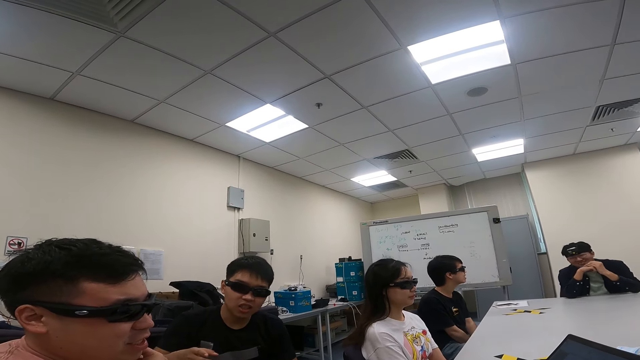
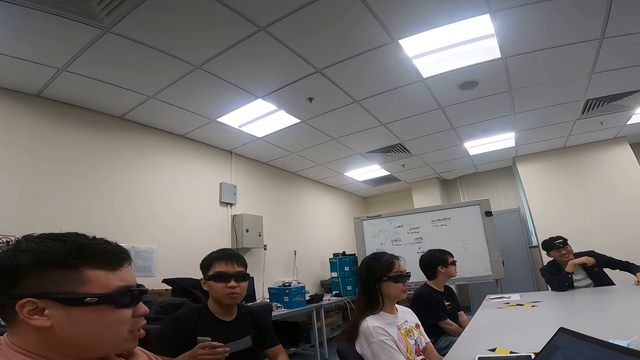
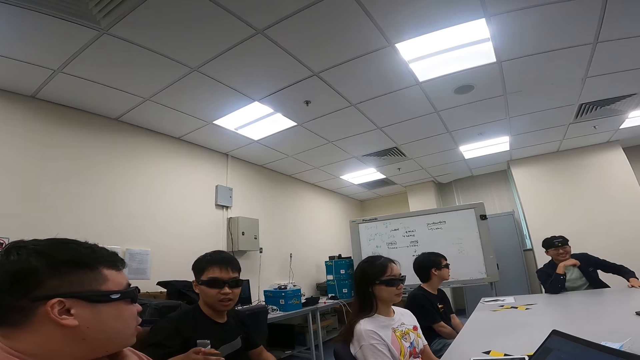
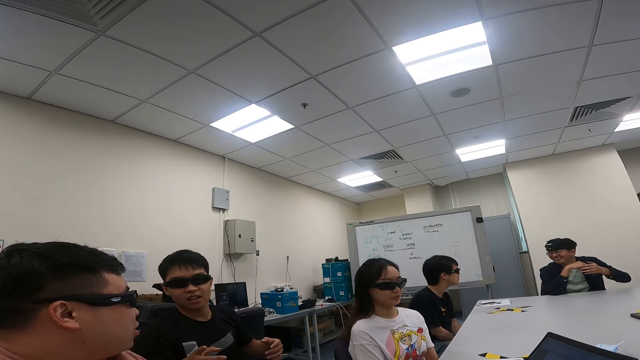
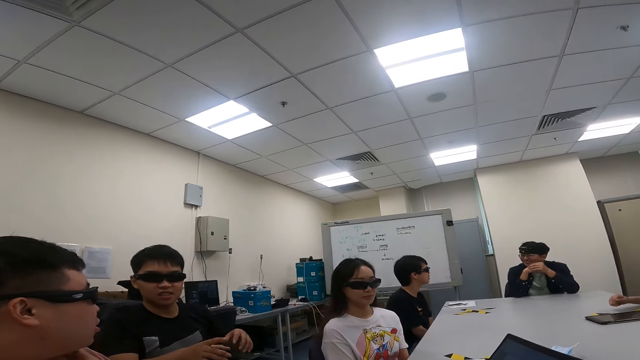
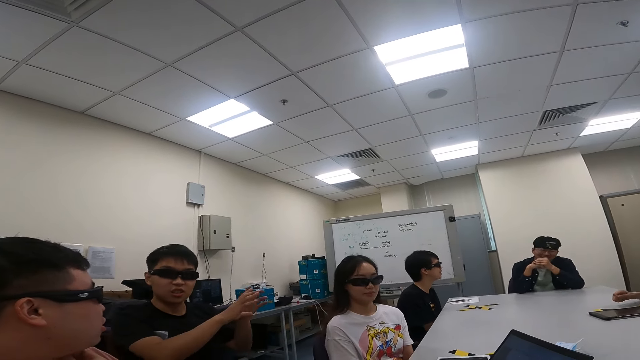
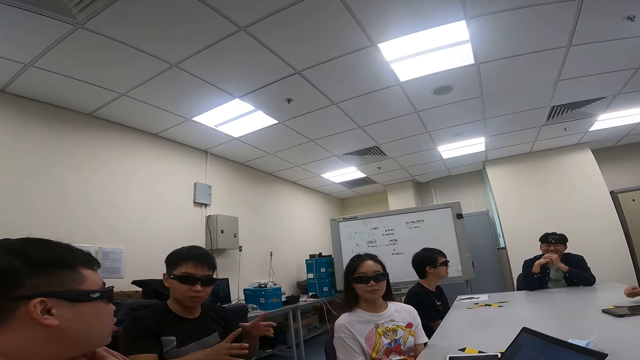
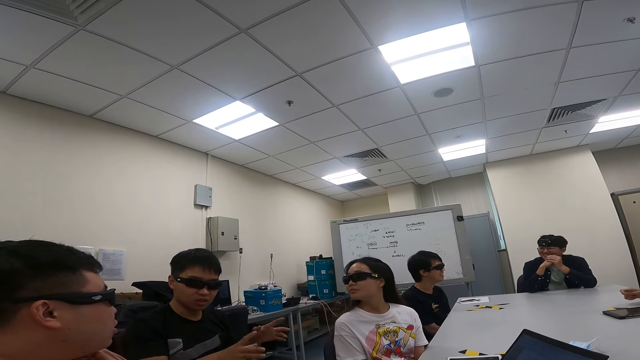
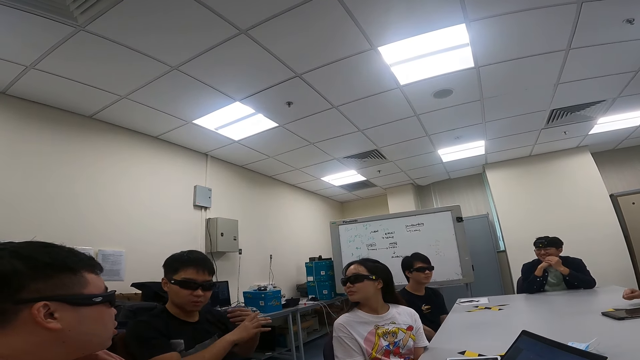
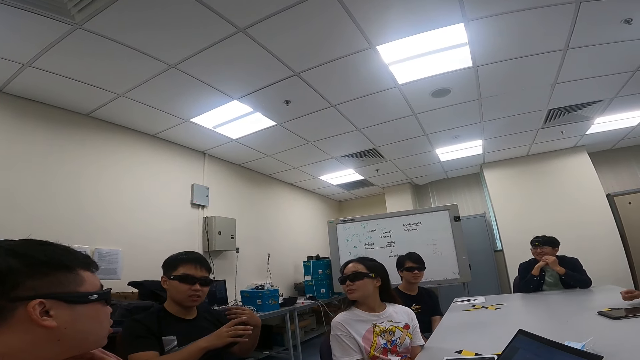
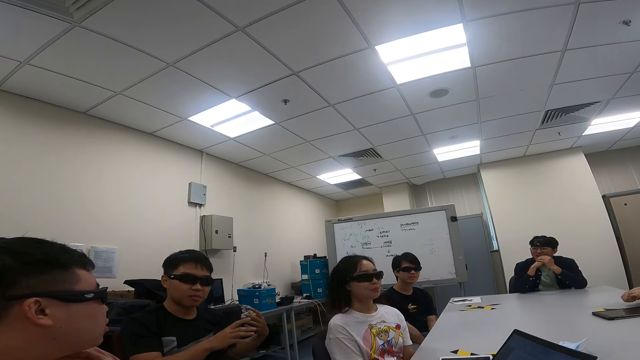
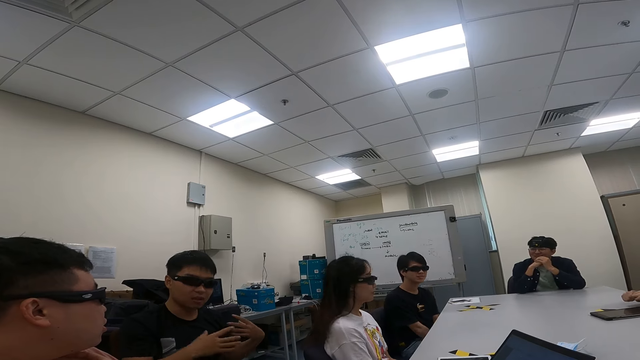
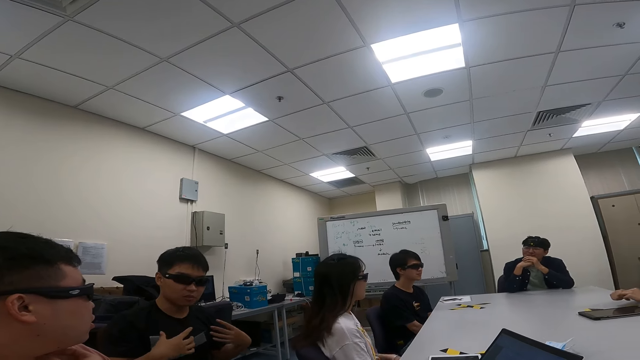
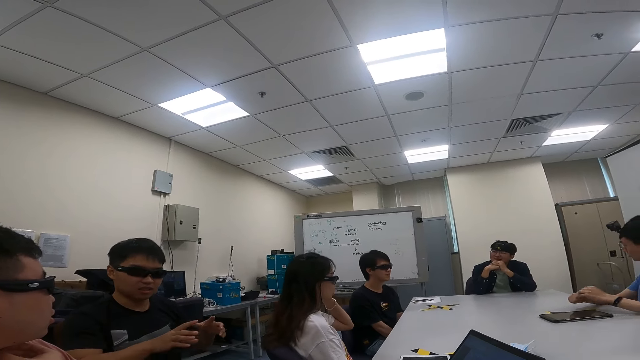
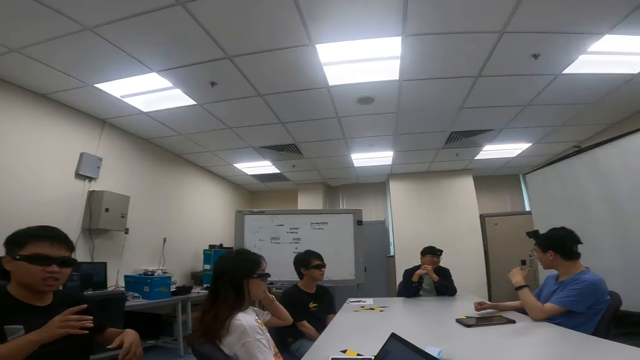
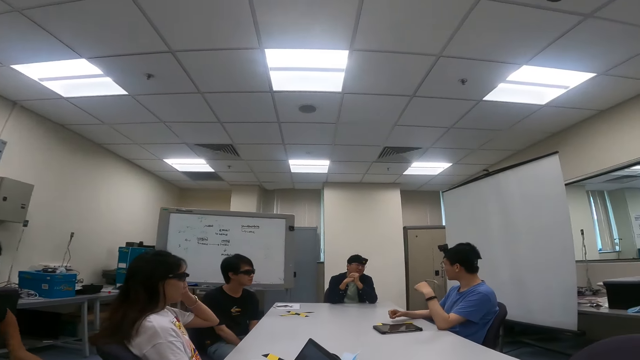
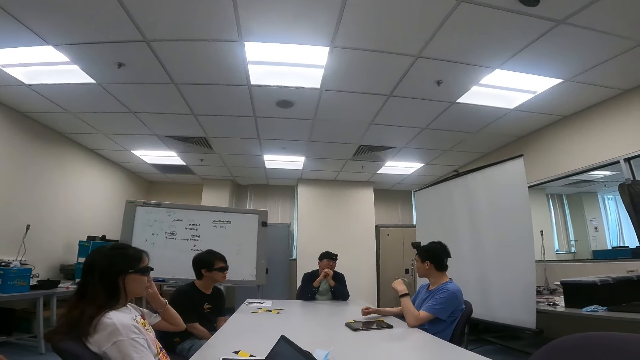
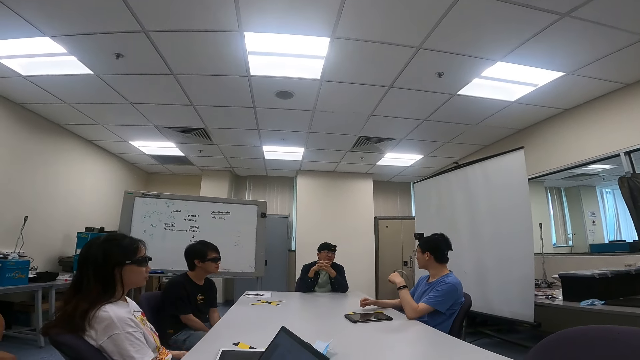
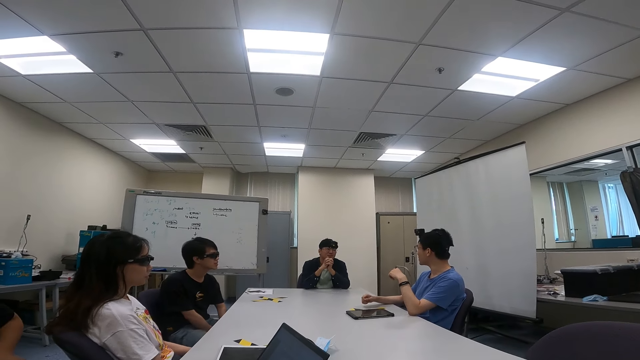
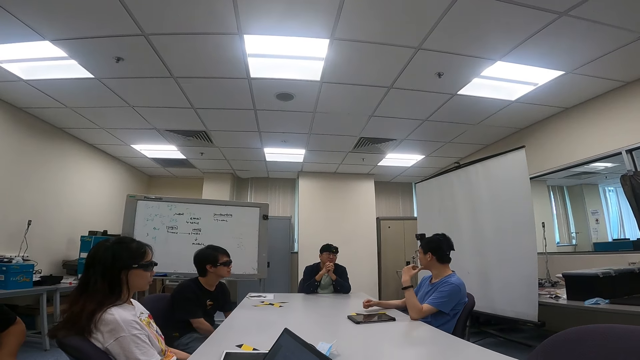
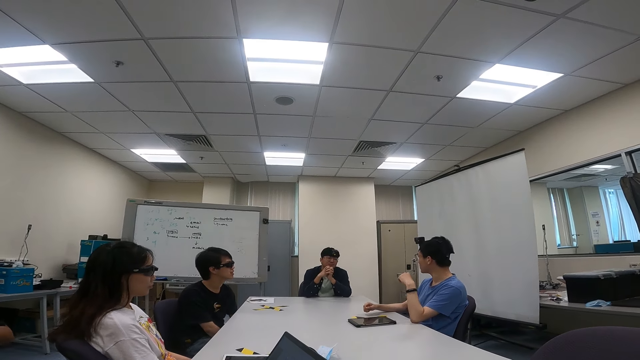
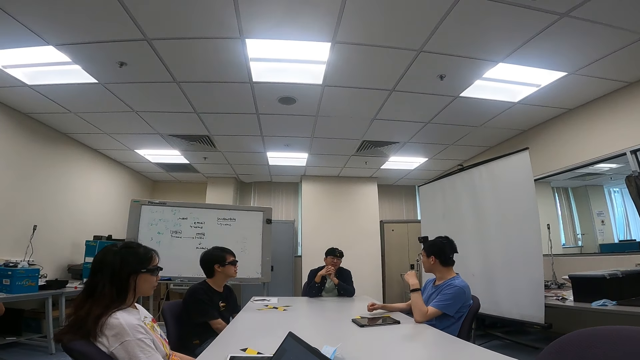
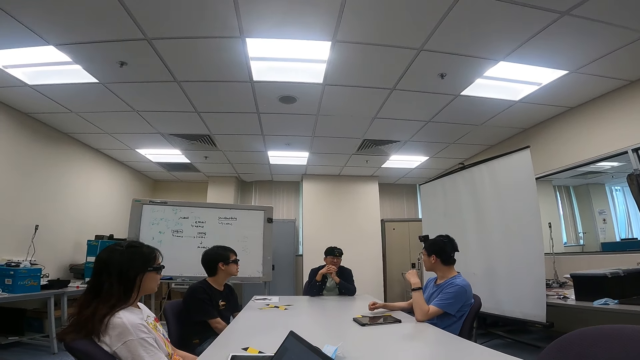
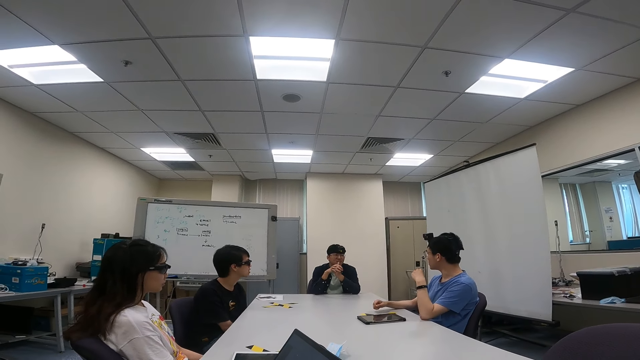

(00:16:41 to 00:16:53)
A person talks to the camera wearer. A man looks at the camera wearer. The camera wearer looks around. Another person talks to a third person.

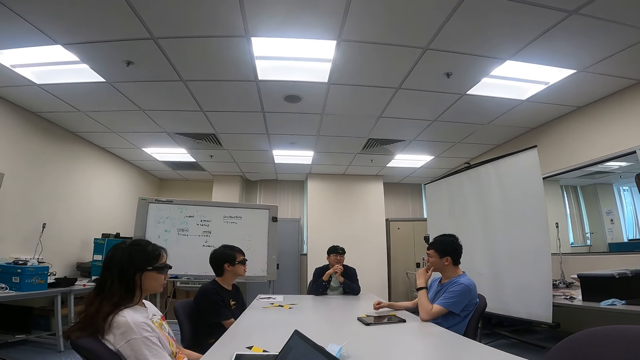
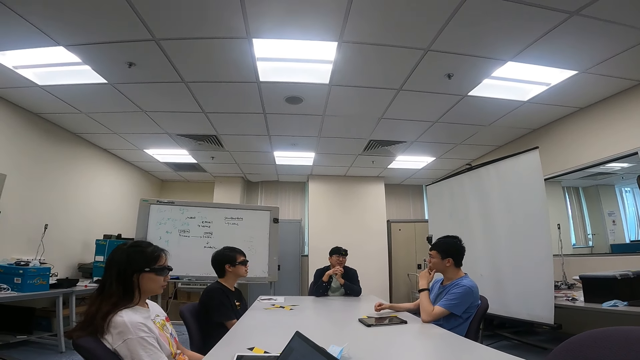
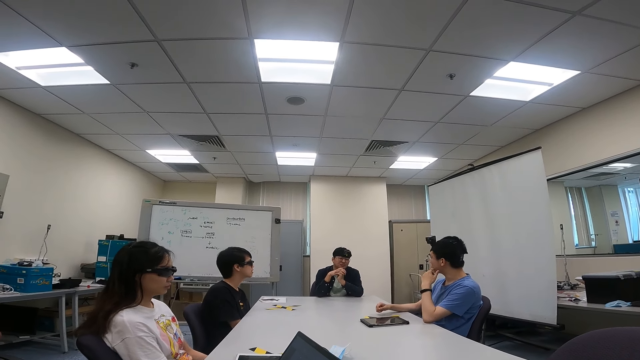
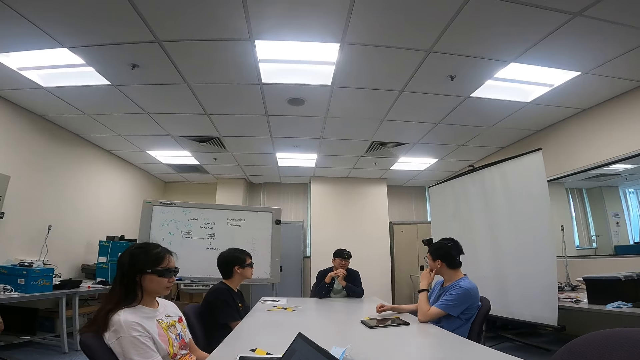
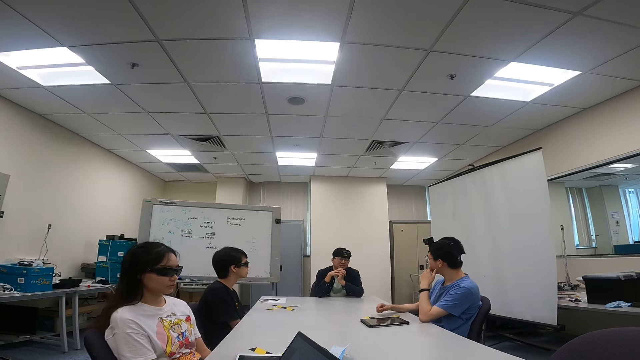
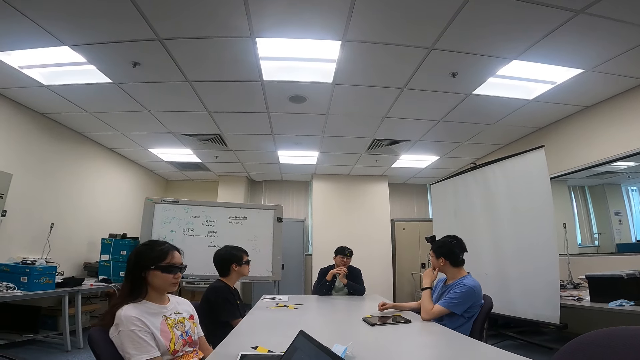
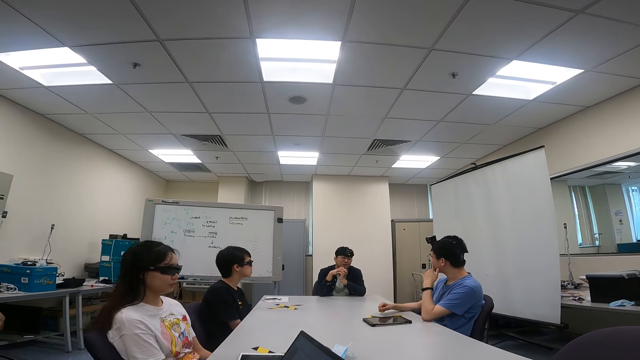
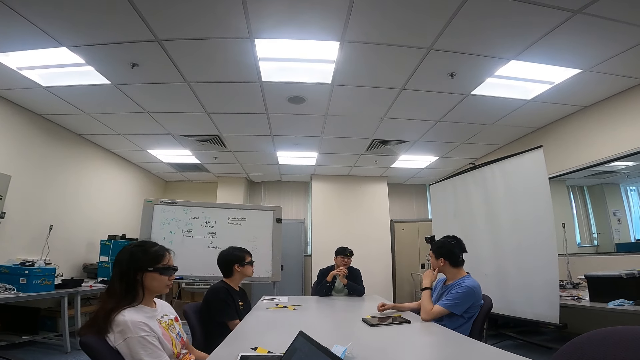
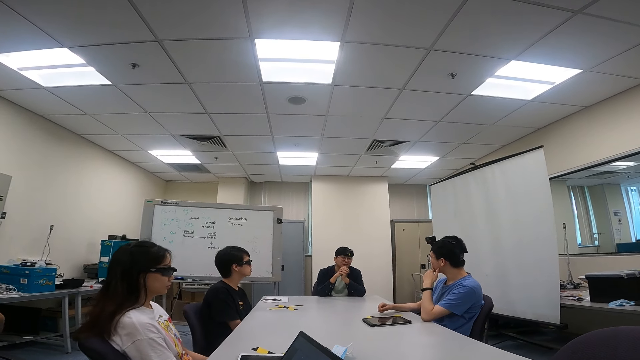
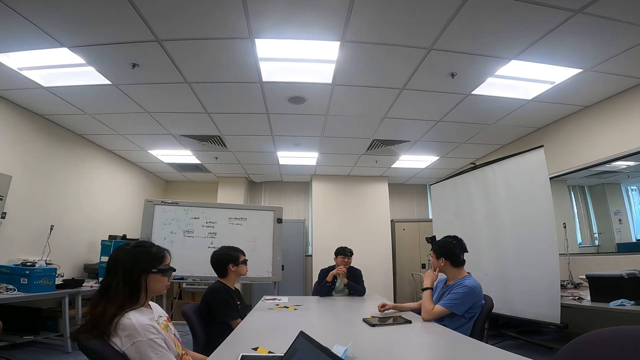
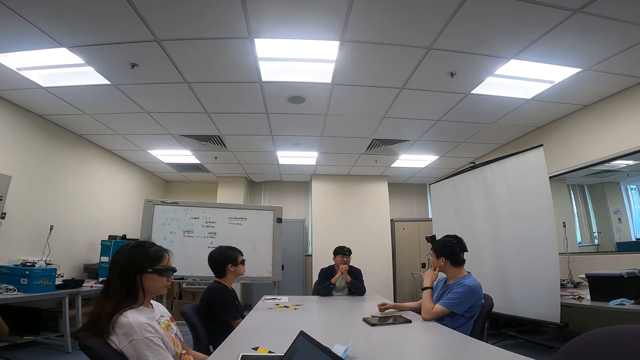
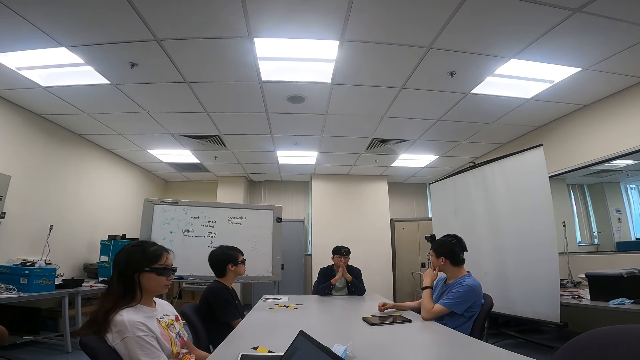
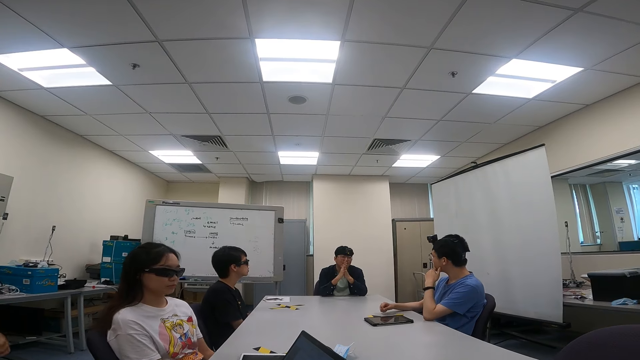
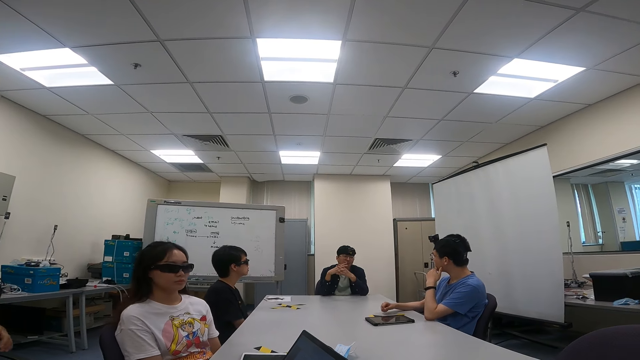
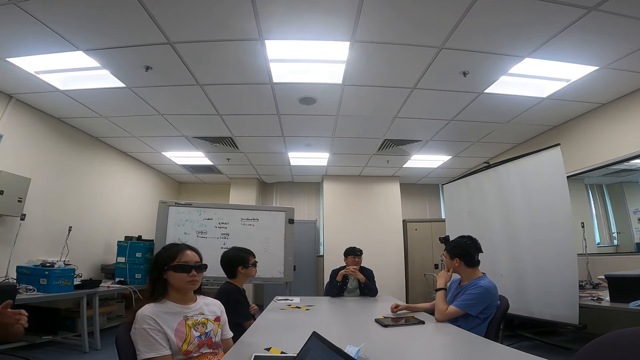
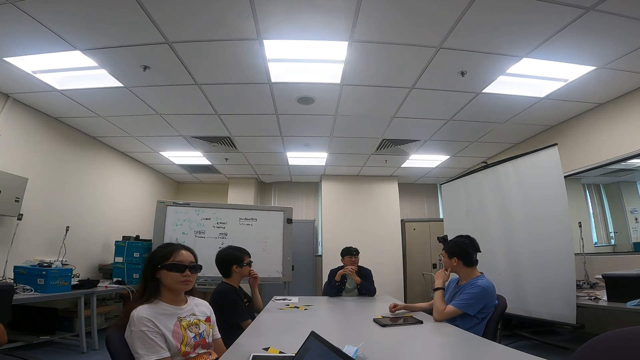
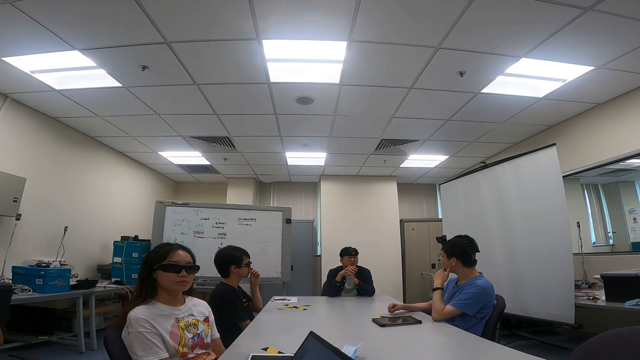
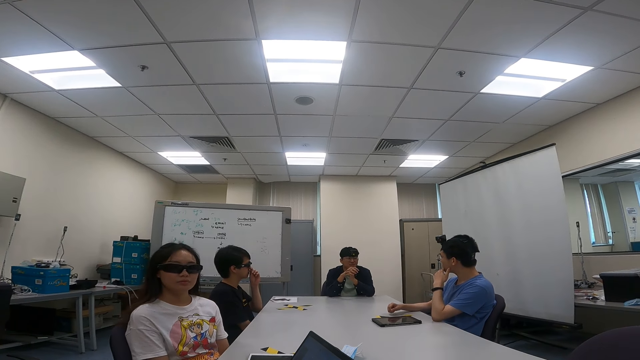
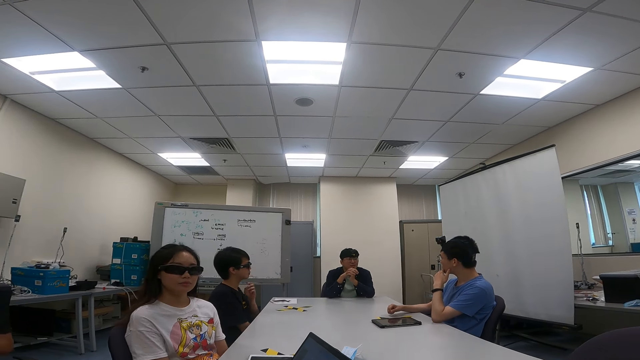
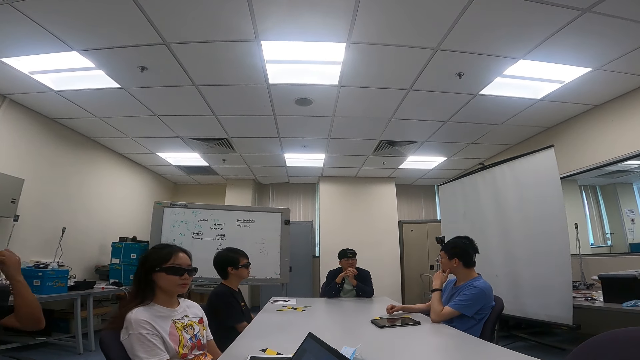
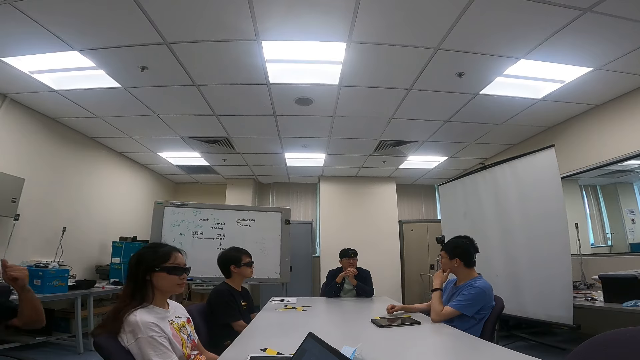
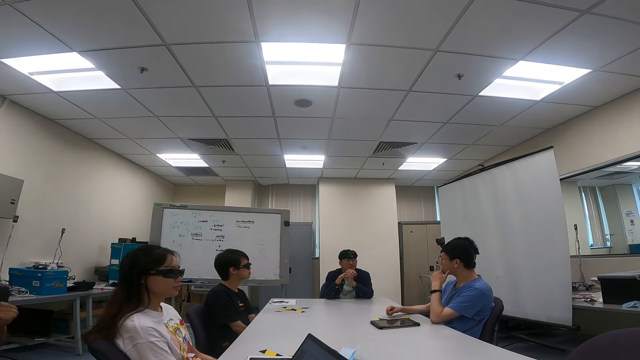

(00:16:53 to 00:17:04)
A man looks at another man. The other man looks at the first man.
